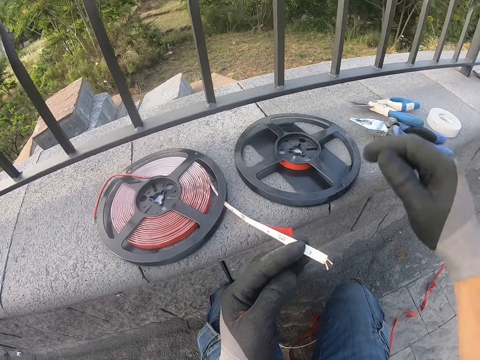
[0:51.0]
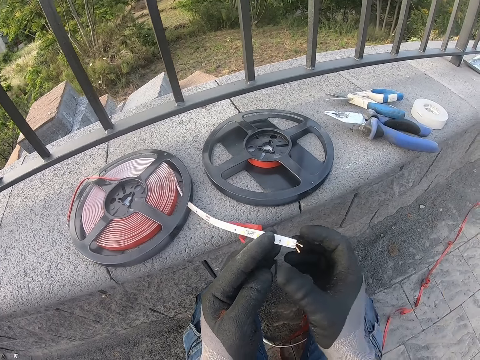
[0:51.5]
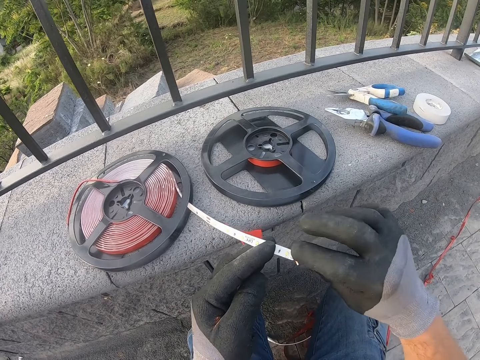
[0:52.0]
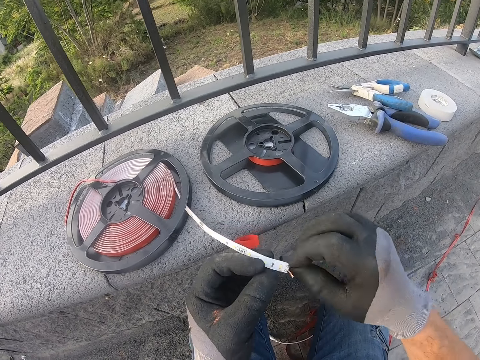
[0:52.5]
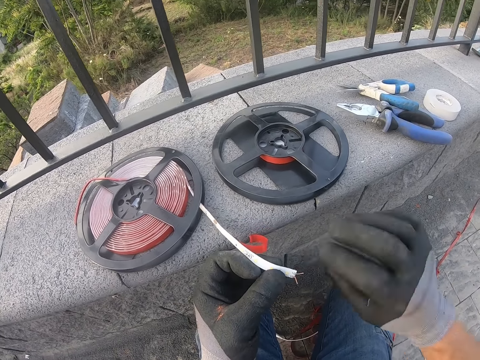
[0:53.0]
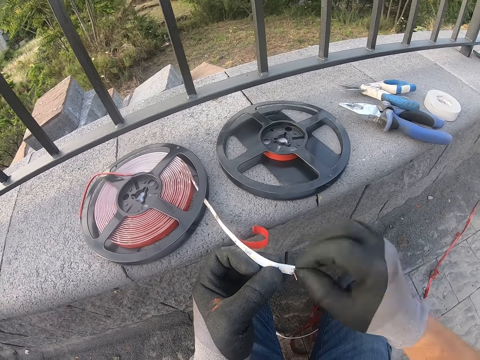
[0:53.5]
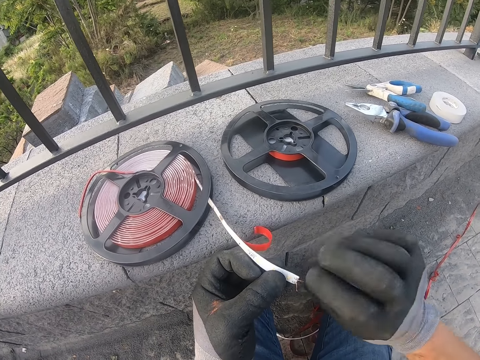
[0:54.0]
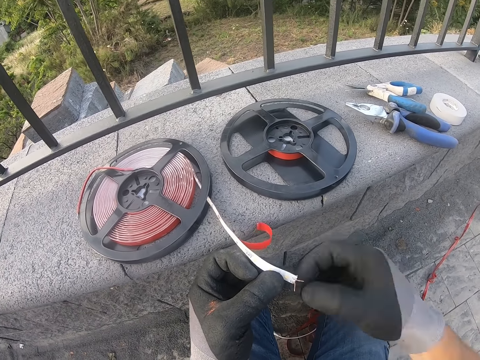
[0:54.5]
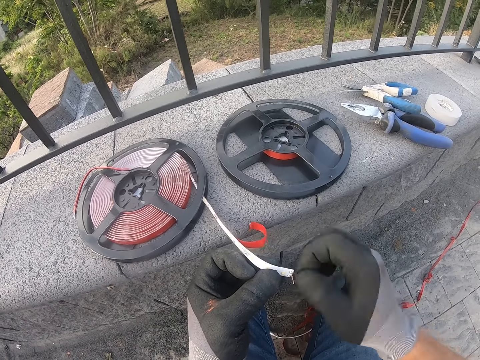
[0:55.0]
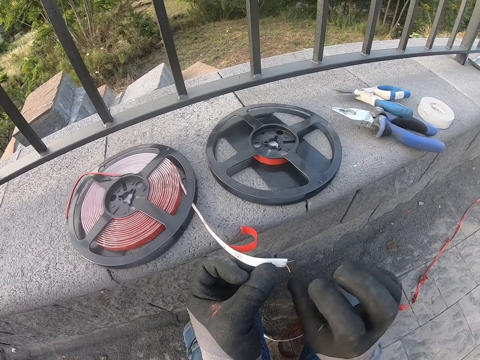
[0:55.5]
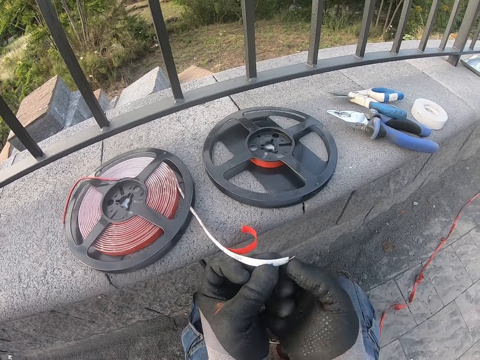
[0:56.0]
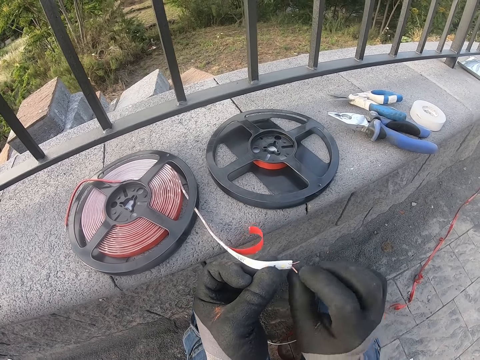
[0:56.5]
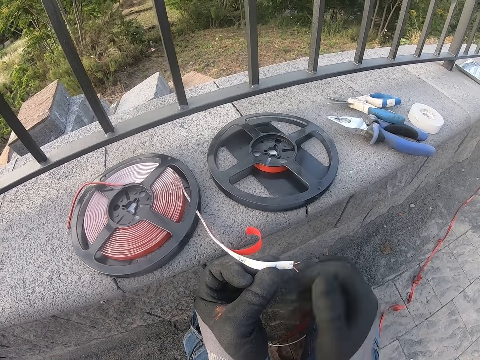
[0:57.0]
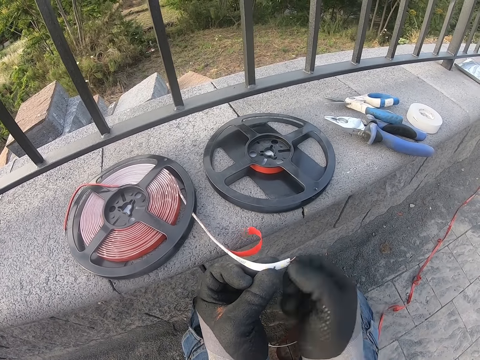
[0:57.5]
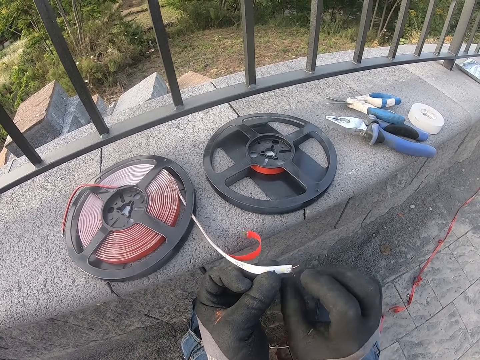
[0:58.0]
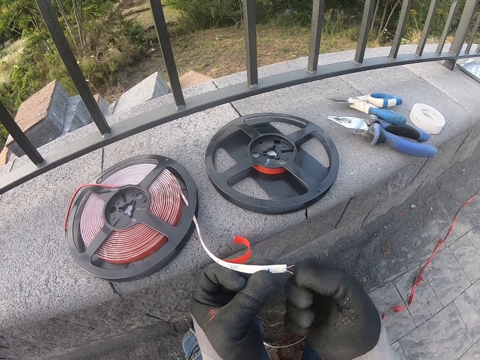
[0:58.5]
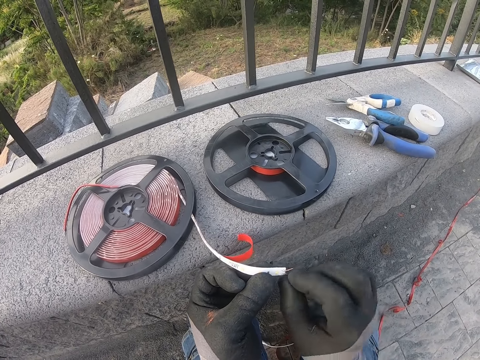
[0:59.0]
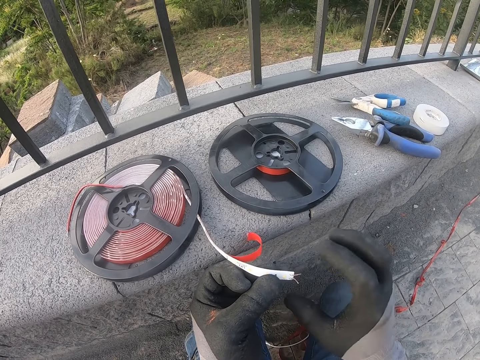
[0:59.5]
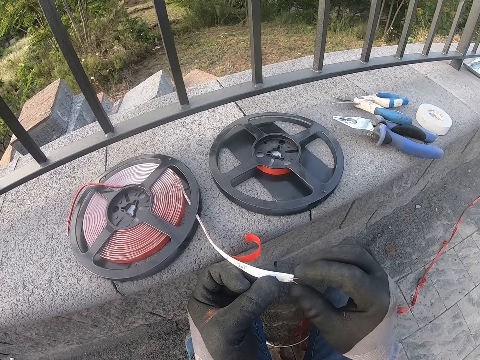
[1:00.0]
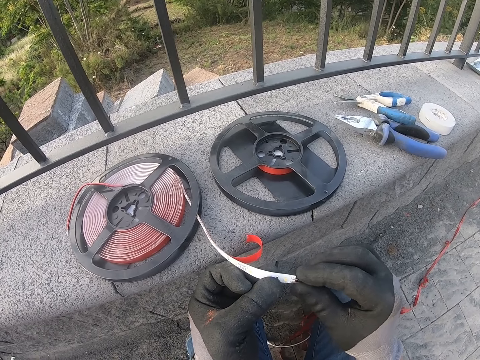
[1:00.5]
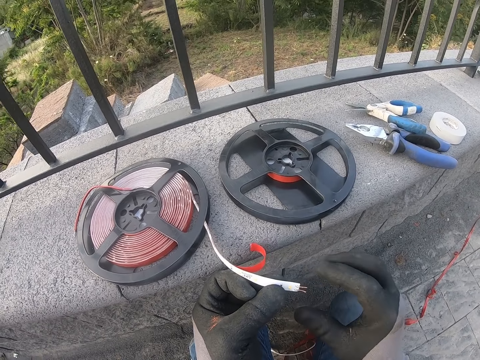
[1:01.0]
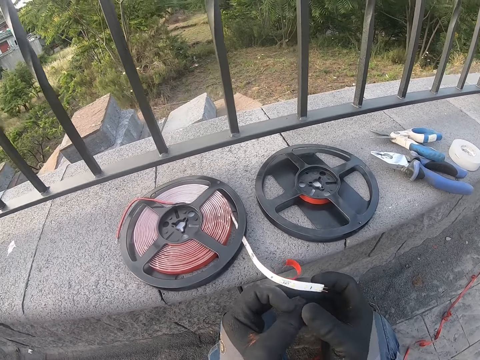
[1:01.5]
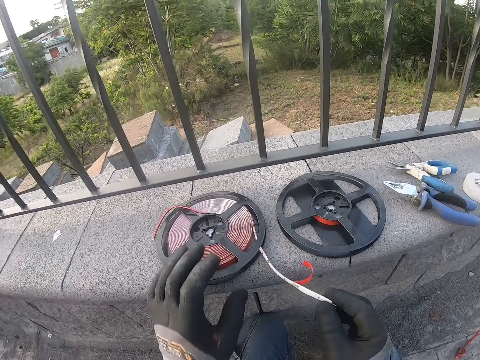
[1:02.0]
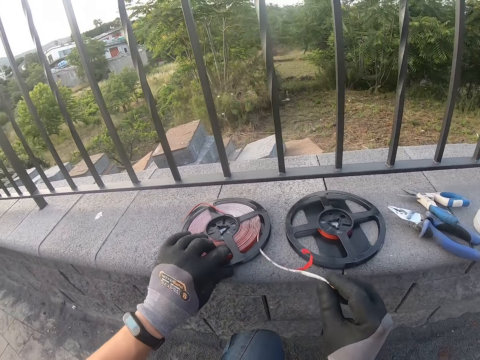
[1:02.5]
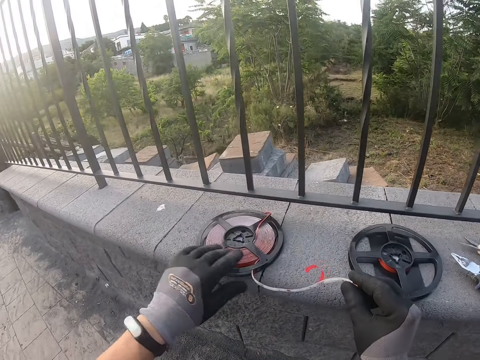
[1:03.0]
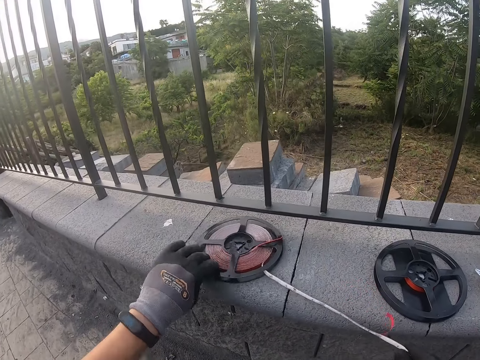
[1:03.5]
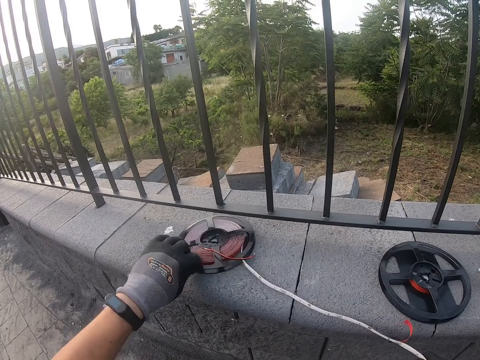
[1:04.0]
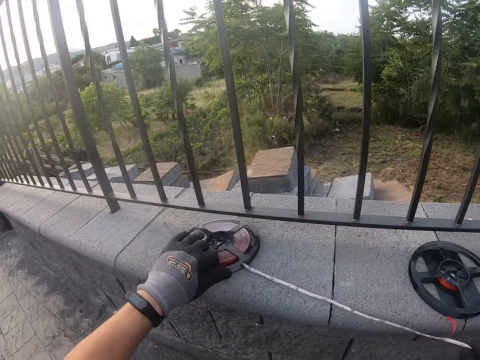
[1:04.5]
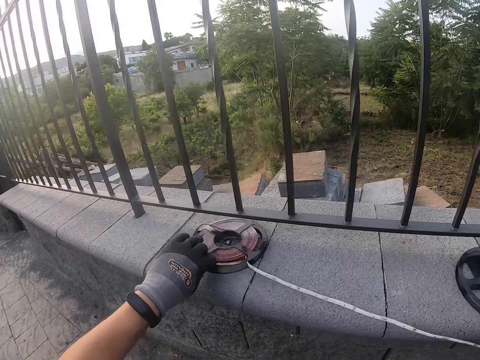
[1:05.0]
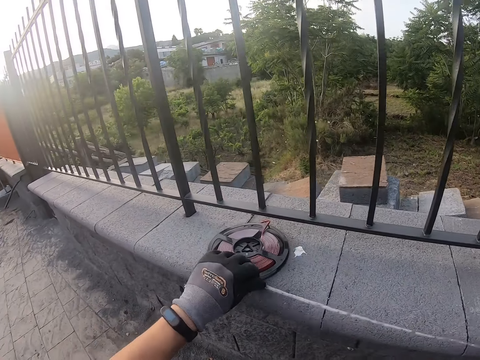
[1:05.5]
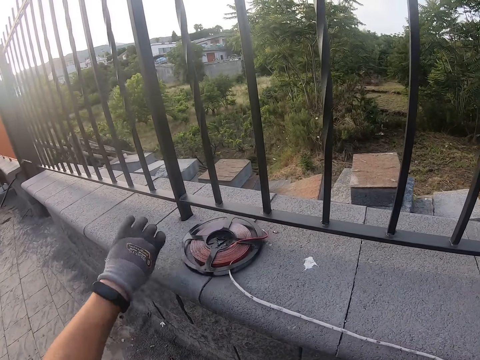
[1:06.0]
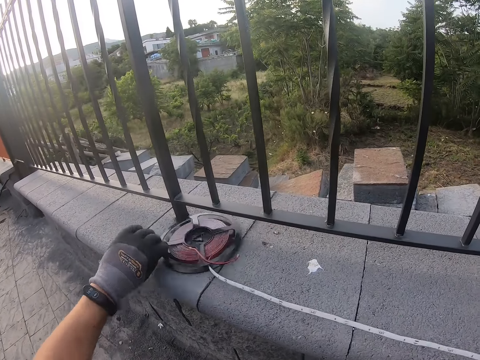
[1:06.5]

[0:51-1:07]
The camera wearer places the pliers on the wall. They twist the wire. They tighten the cable wires. They pull on the strip lights. They unfold the cable.

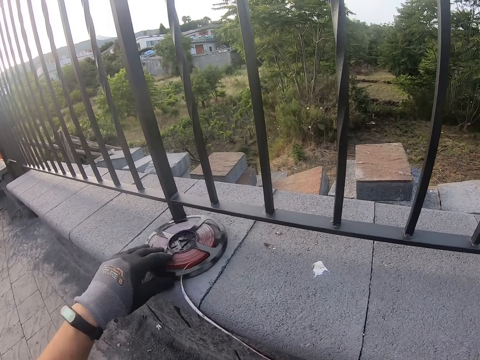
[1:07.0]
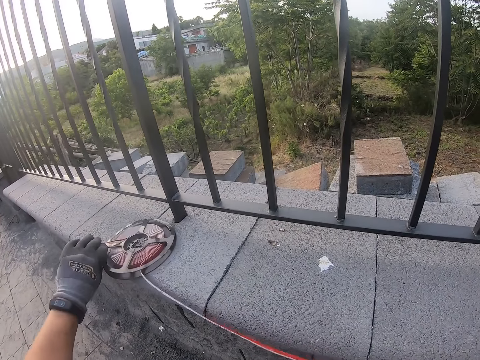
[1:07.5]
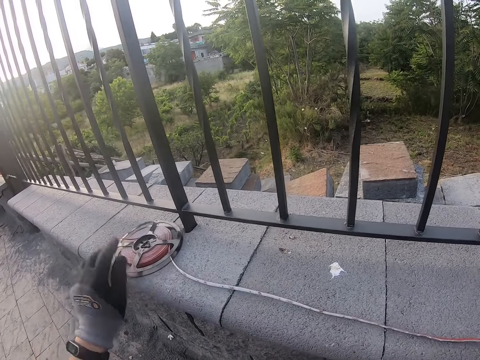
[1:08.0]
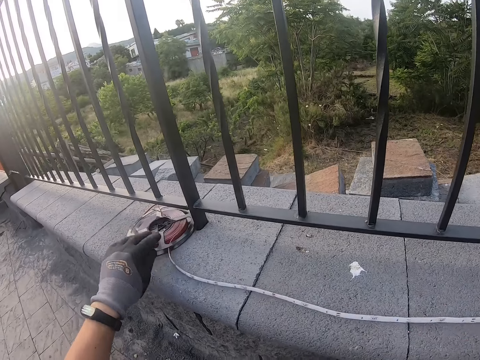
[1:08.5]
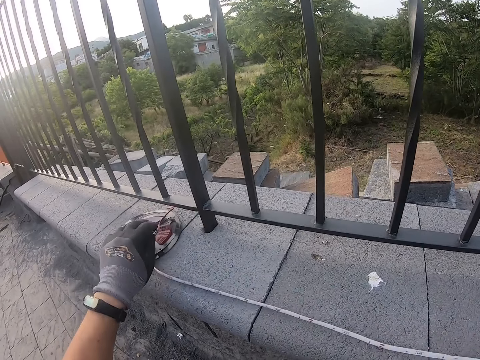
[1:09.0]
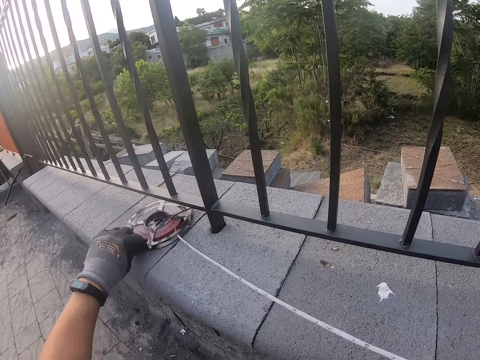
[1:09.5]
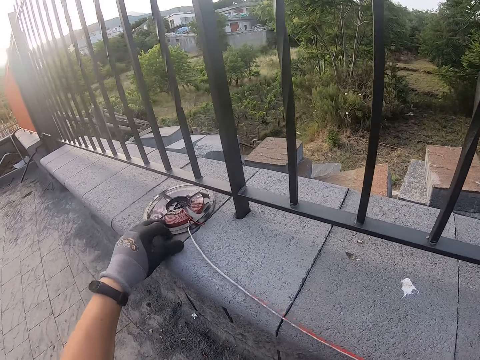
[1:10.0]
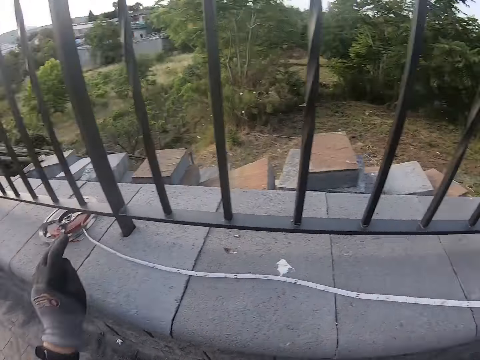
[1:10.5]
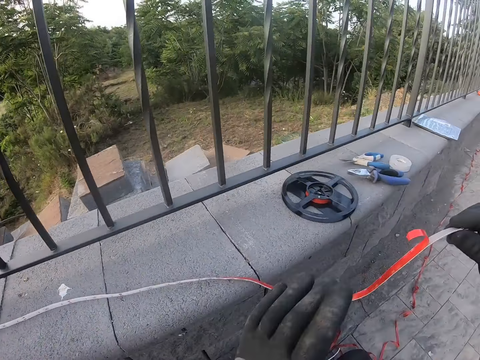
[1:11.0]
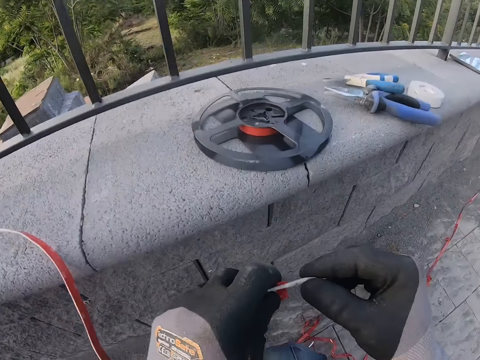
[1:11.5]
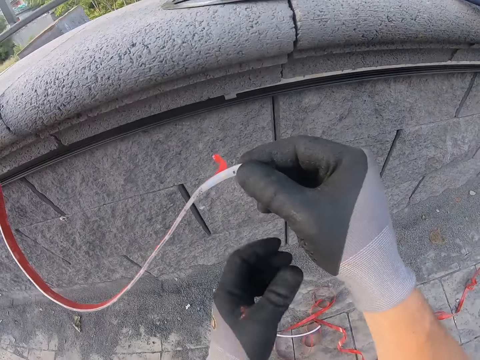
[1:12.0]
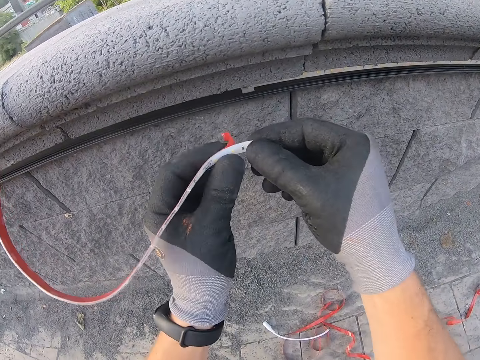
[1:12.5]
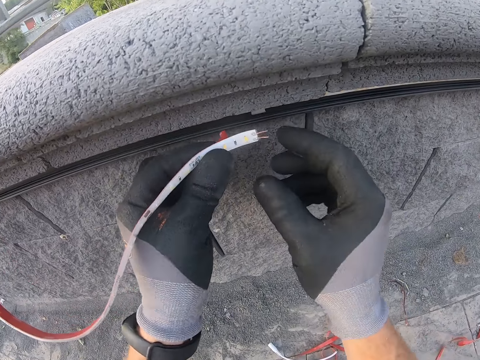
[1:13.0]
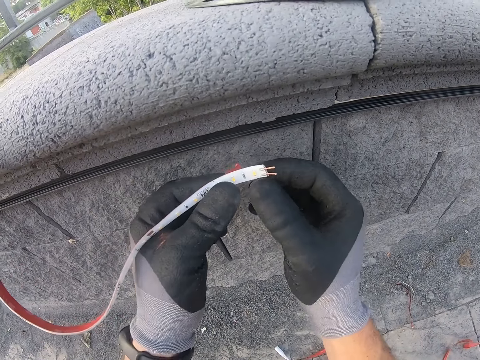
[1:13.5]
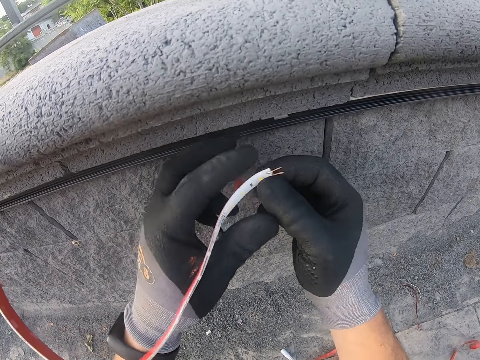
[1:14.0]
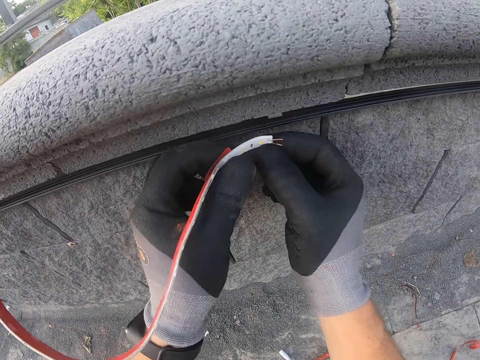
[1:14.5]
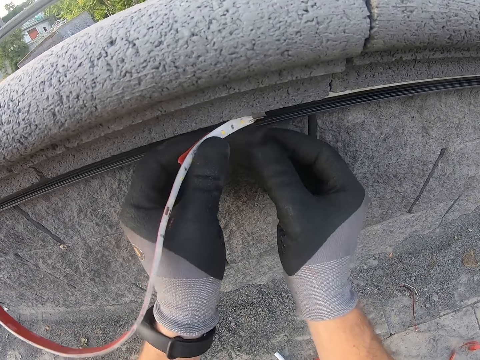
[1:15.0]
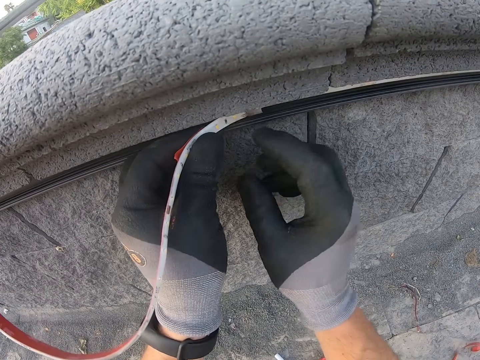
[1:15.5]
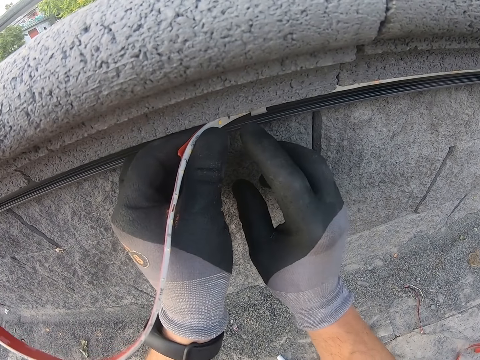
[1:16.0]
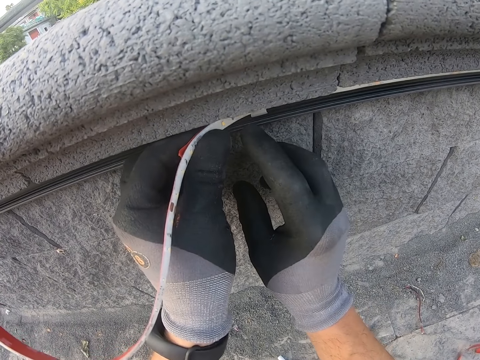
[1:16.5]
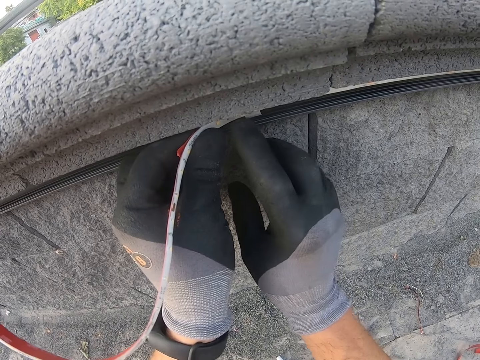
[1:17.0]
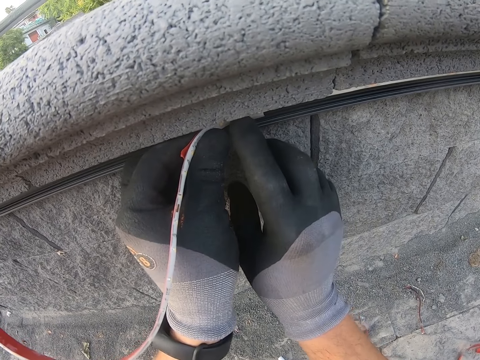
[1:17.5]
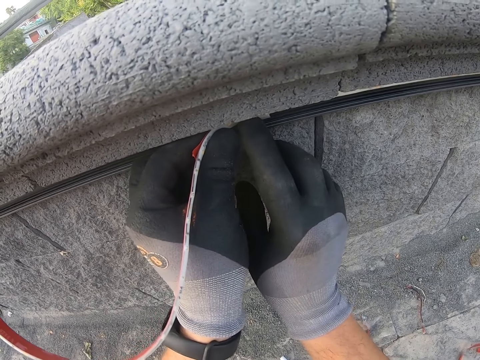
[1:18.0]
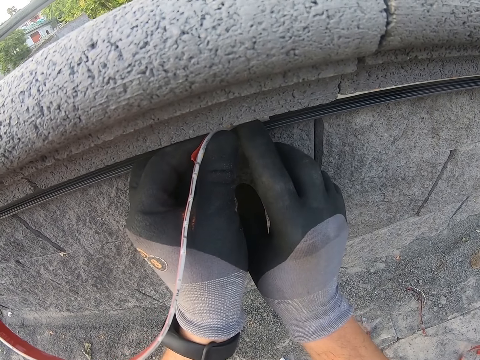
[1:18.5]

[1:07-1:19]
The camera wearer sticks the strip lights on the wall.
